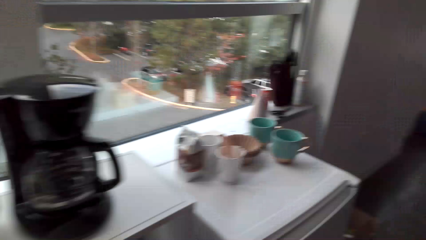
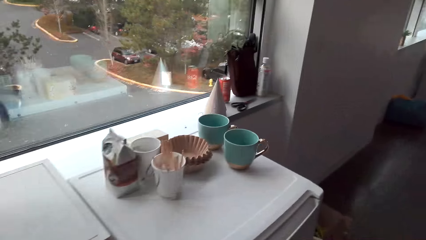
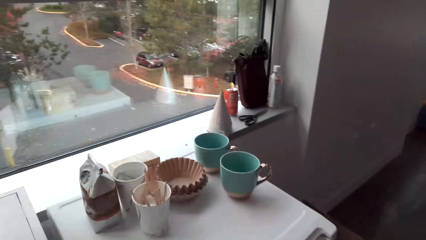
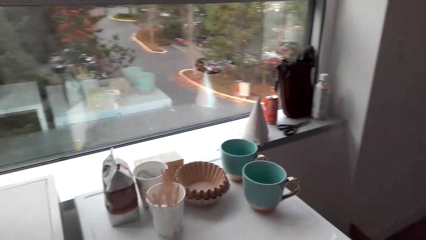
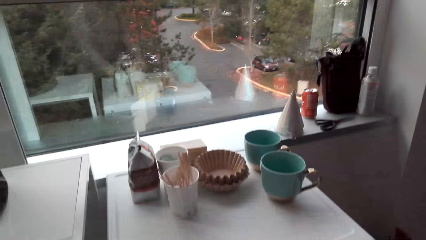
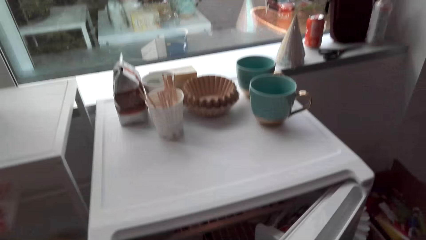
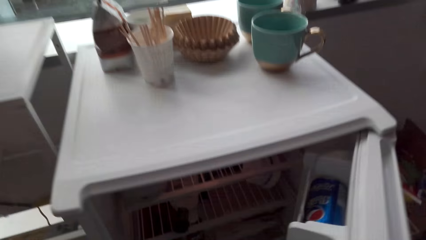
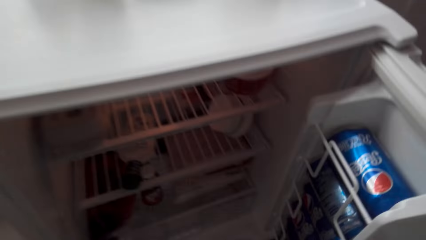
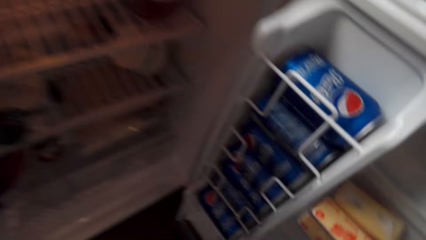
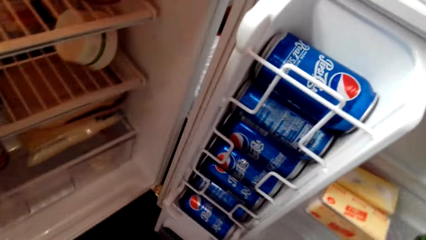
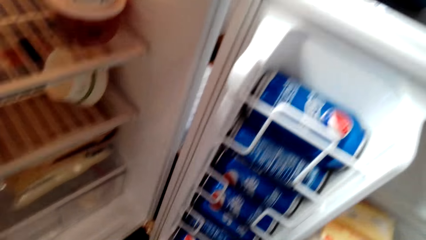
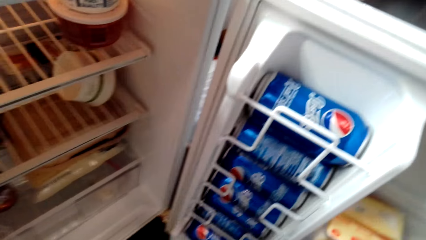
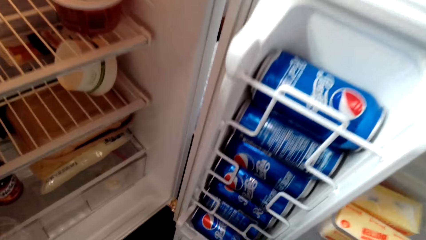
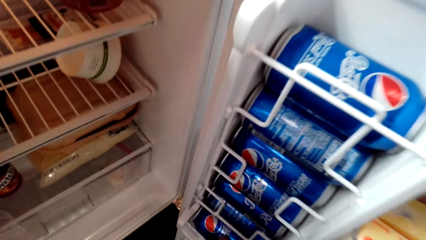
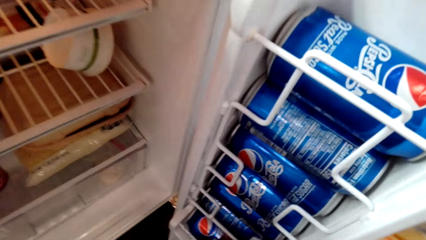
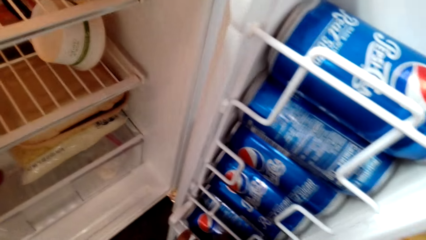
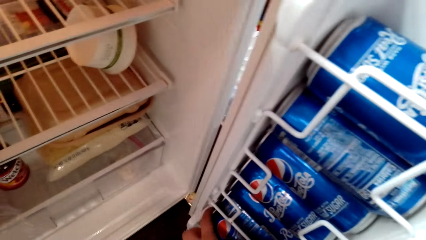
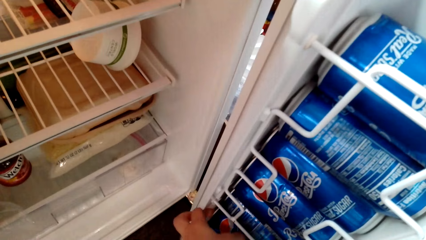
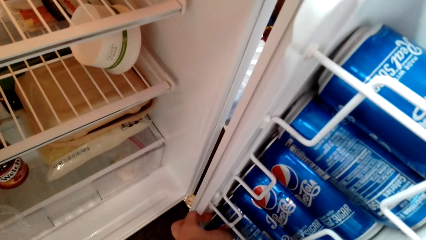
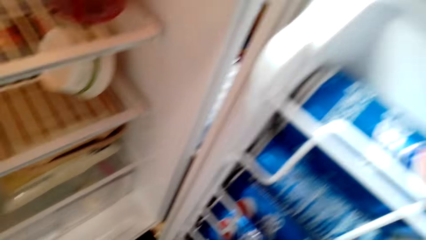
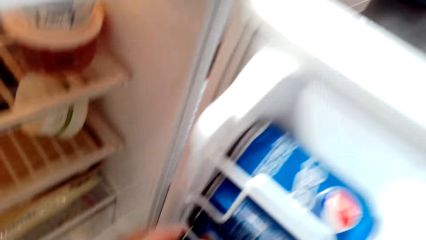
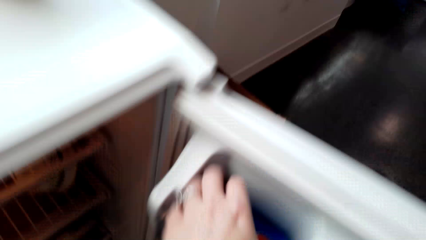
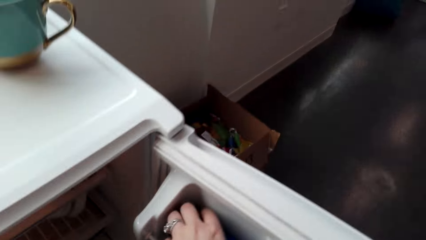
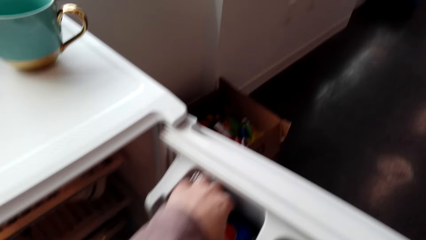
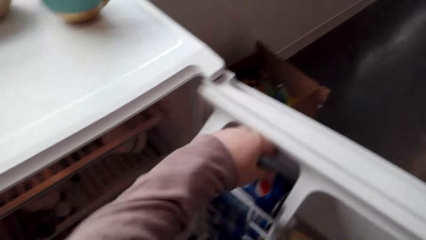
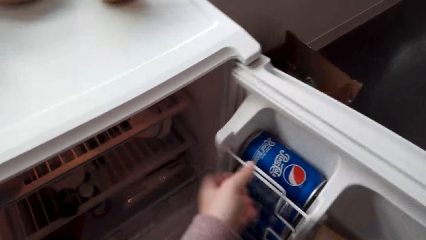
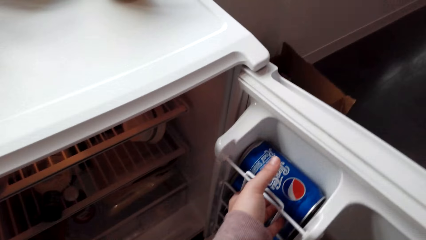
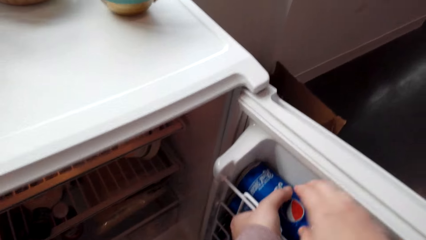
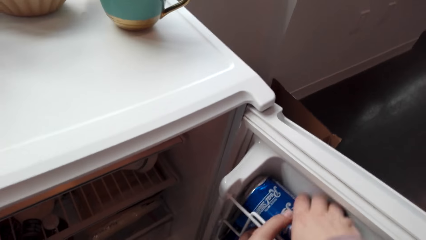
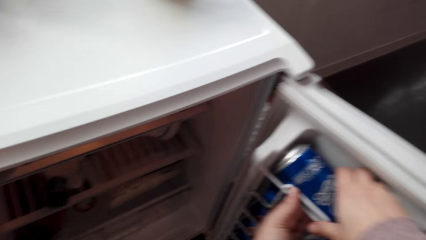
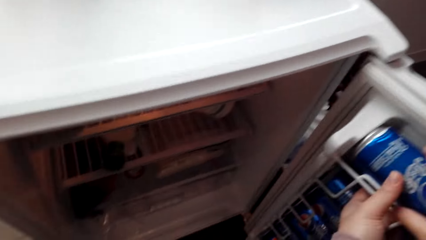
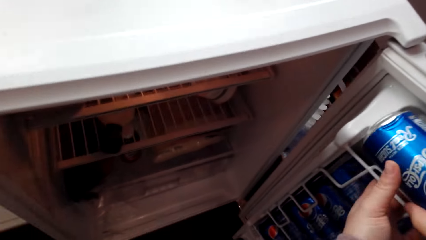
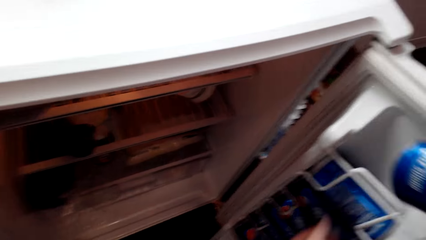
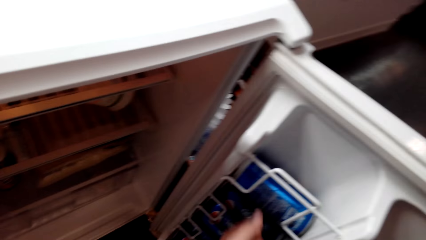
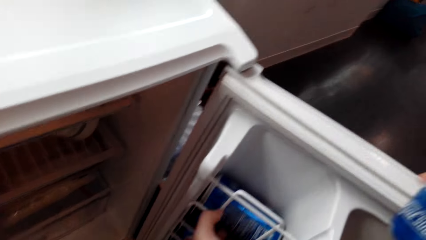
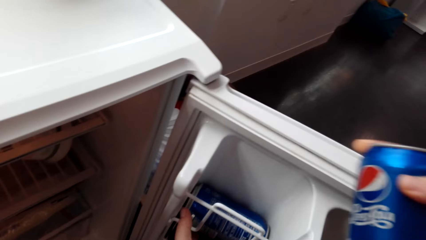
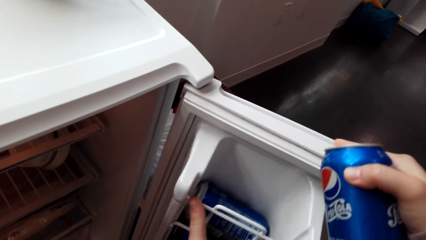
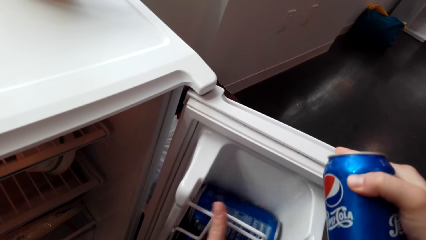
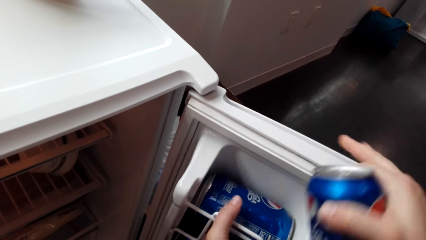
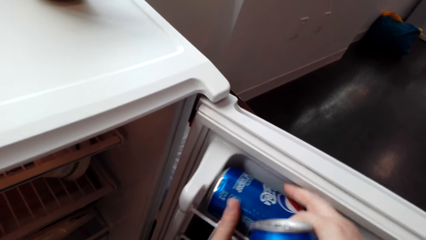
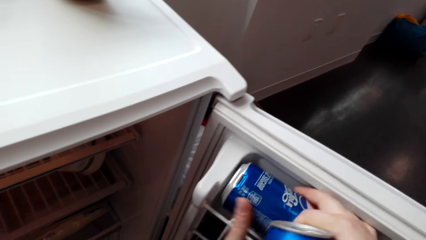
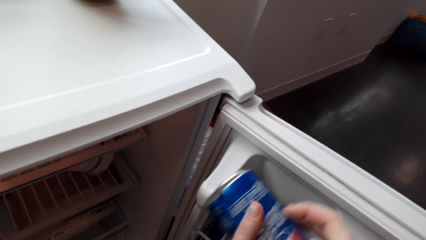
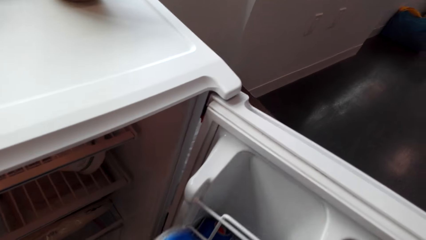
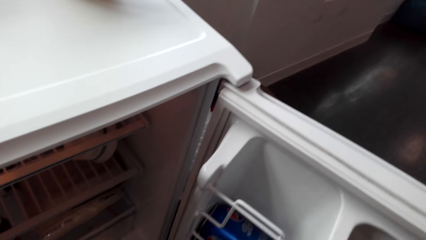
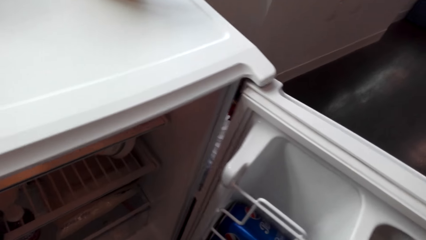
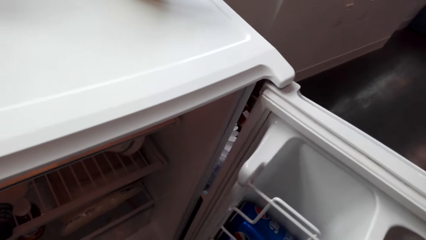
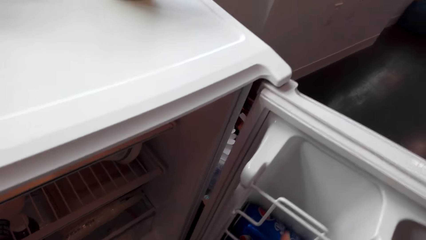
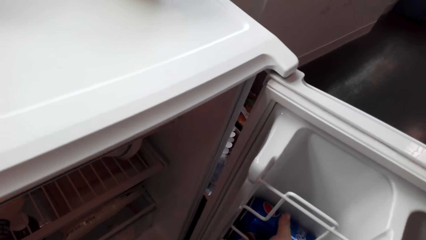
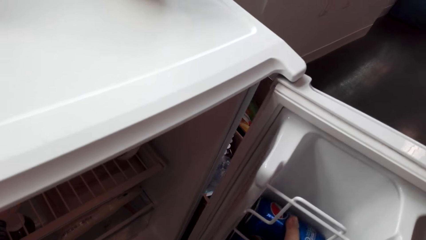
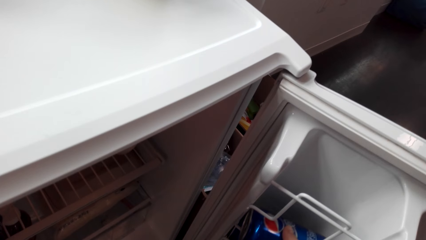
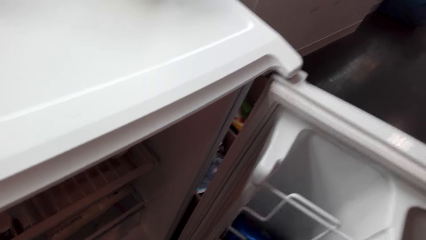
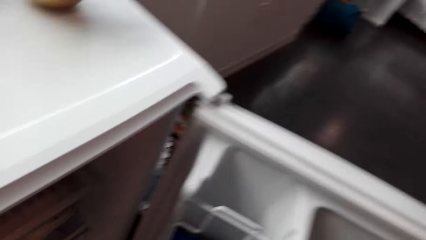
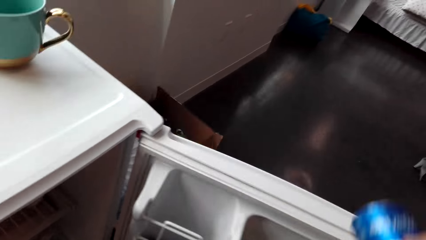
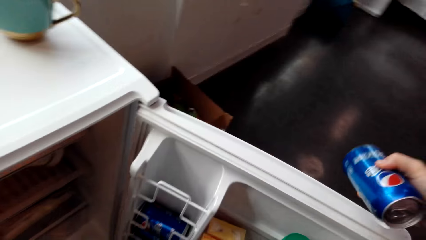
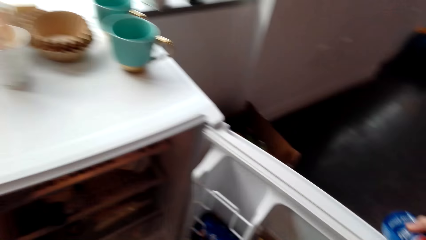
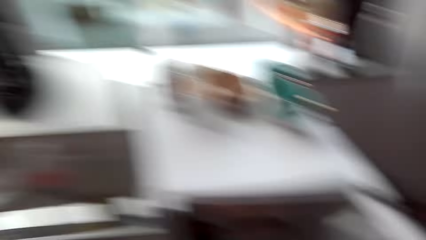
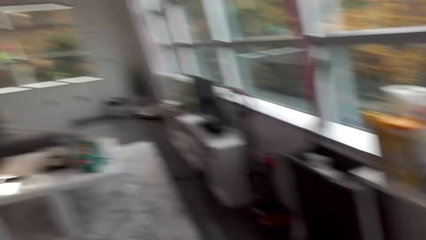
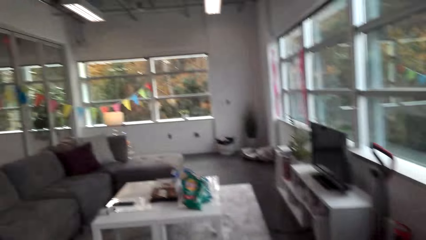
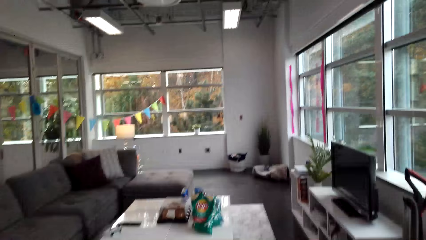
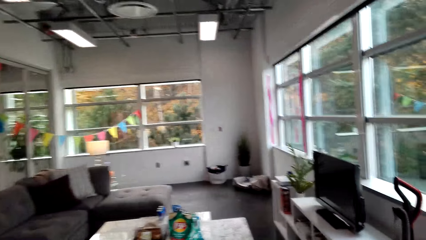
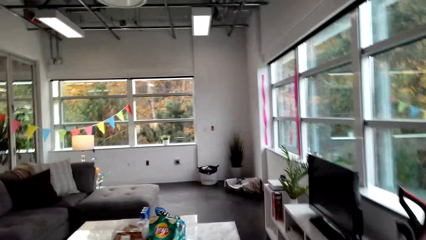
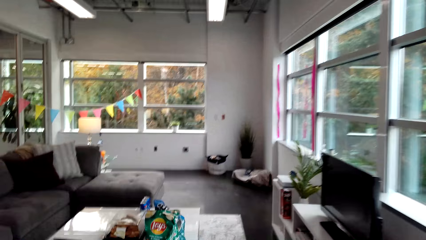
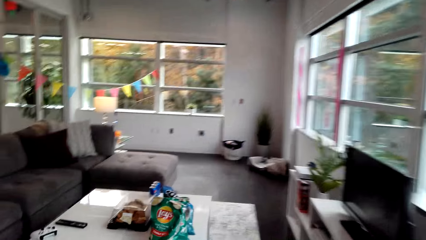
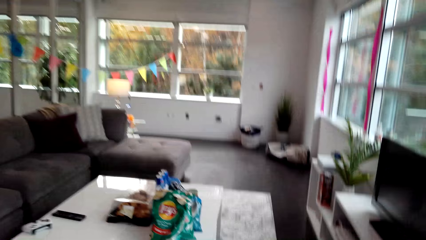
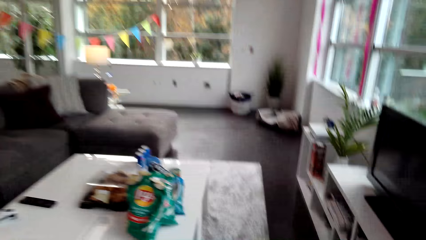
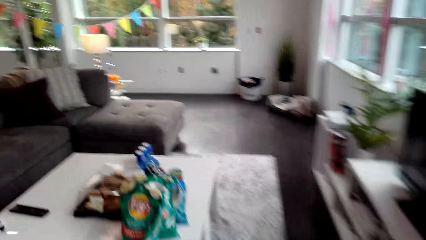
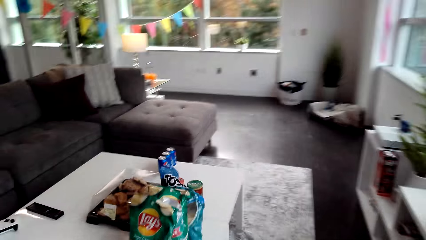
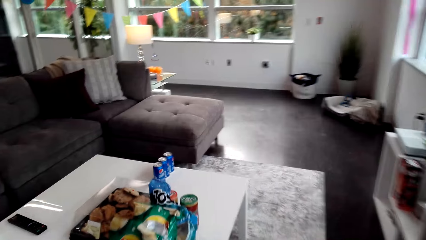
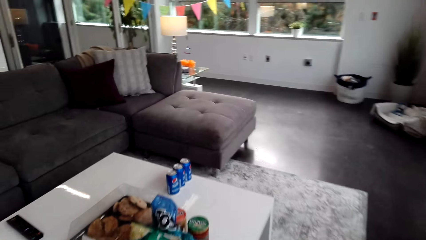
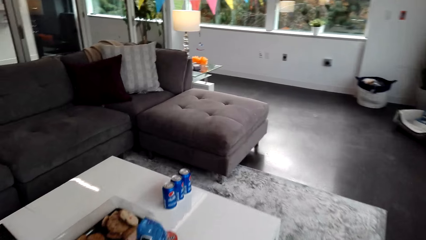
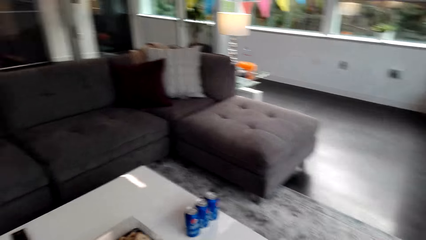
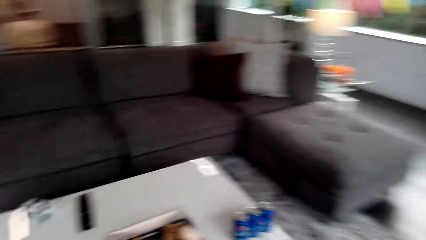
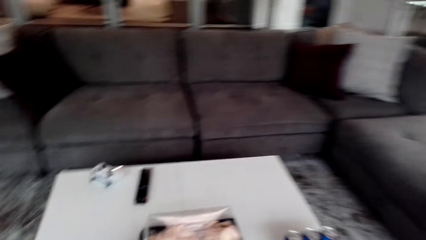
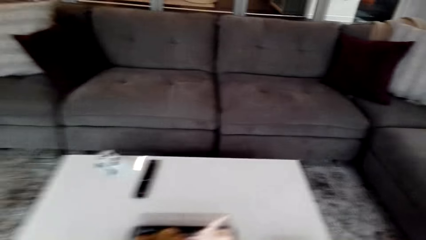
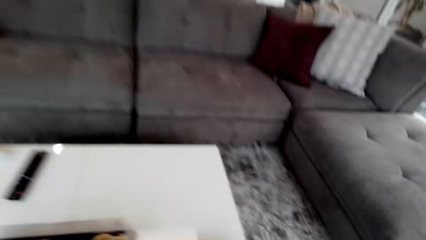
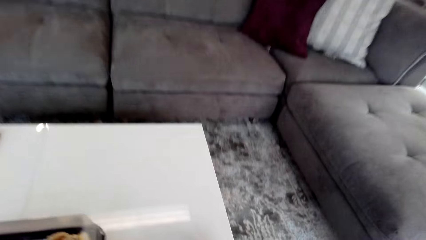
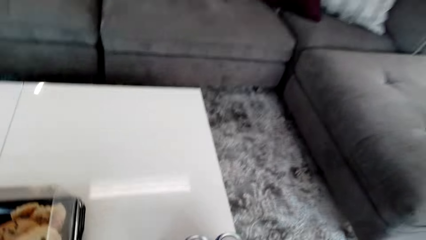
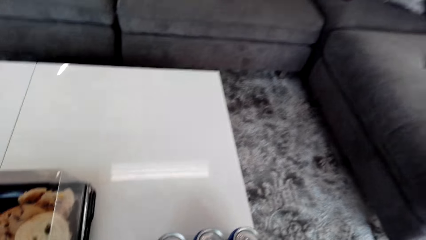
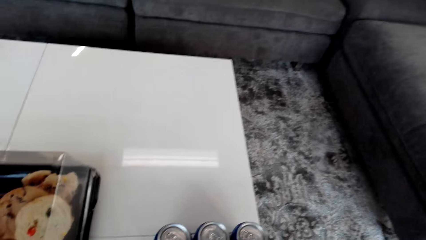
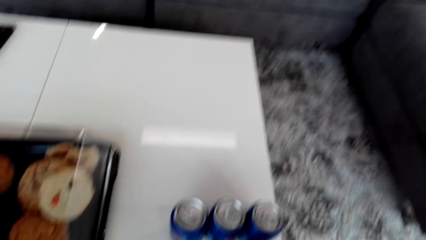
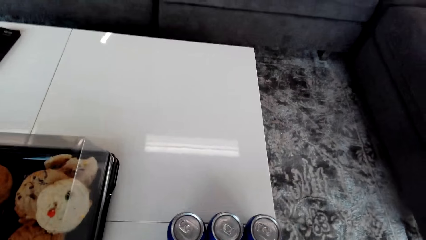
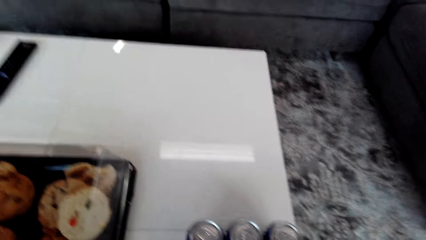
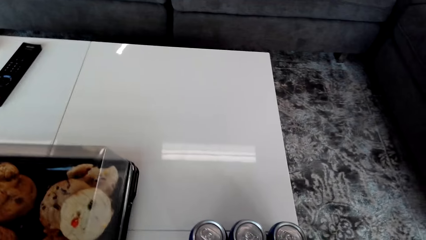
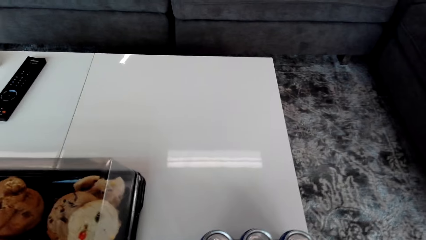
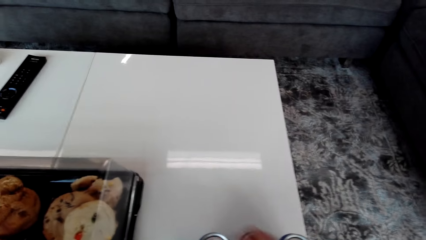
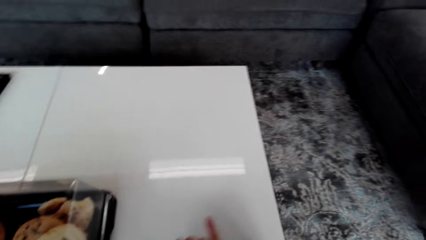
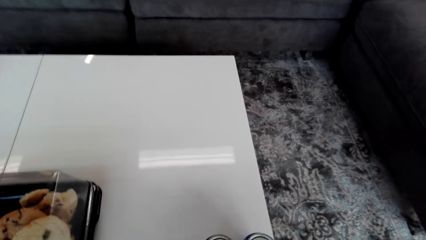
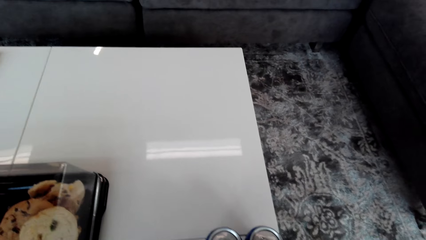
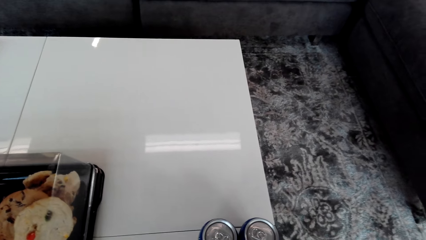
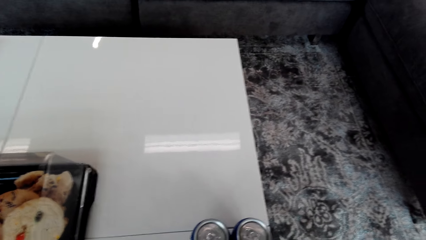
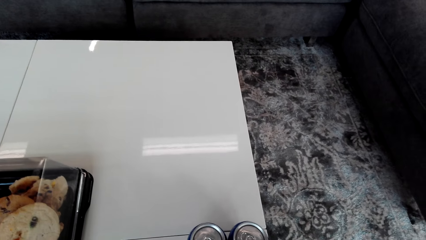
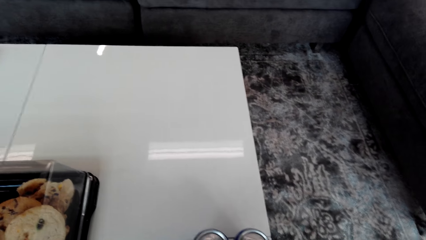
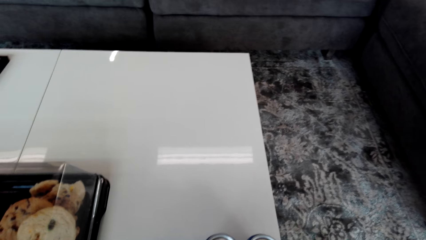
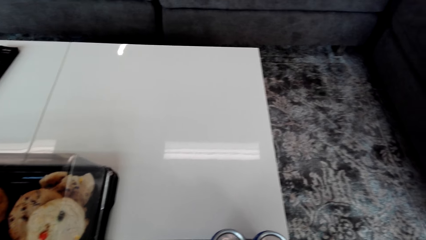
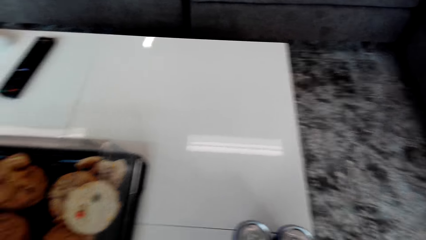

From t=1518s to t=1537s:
The camera wearer opens the fridge. They pick a bottle of energy drink or Pepsi drink from the fridge. They remove another Pepsi drink from the fridge. They remove another again. They close the fridge door. They make a step. They arrange bottles on the table.
